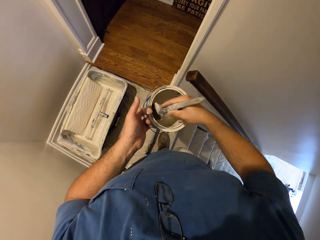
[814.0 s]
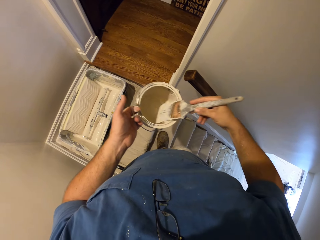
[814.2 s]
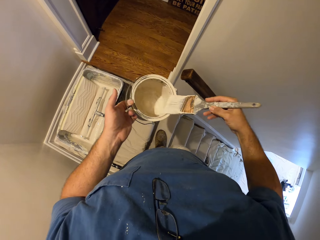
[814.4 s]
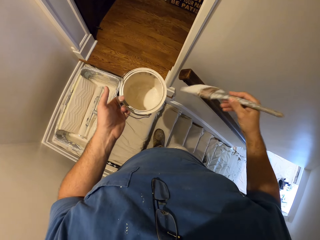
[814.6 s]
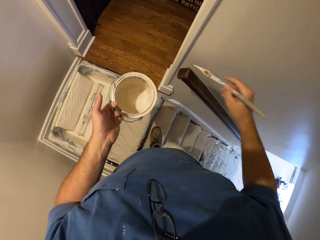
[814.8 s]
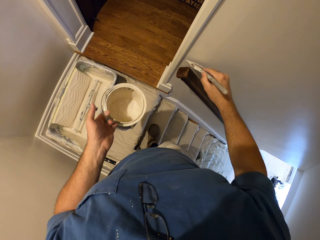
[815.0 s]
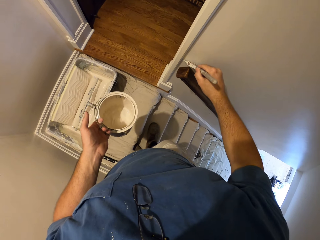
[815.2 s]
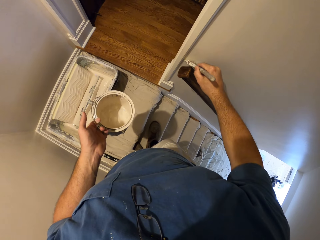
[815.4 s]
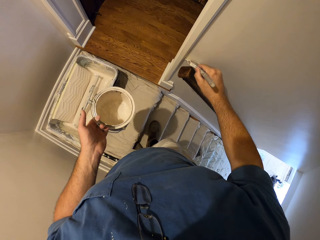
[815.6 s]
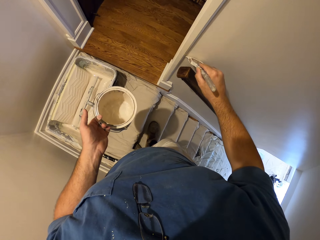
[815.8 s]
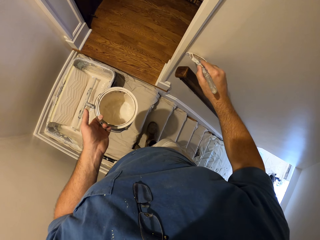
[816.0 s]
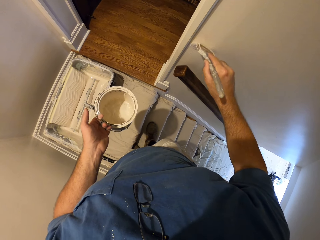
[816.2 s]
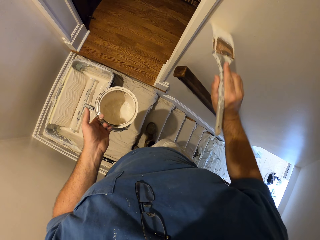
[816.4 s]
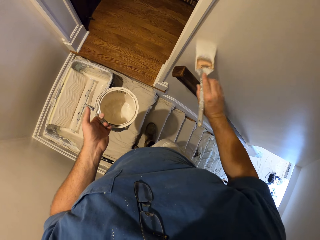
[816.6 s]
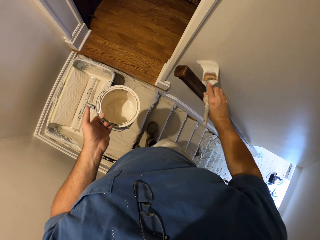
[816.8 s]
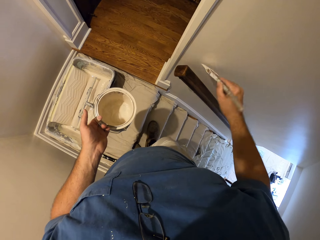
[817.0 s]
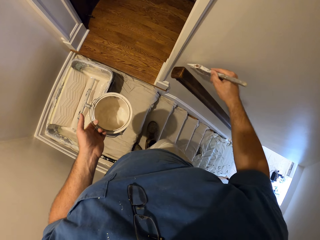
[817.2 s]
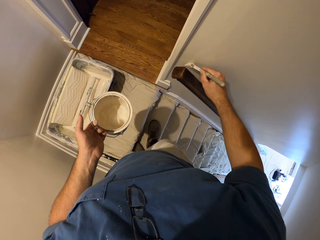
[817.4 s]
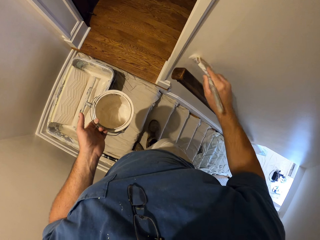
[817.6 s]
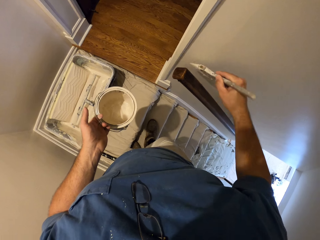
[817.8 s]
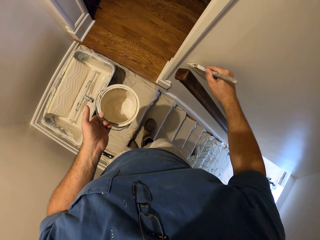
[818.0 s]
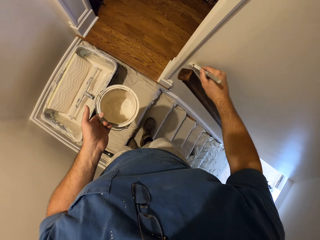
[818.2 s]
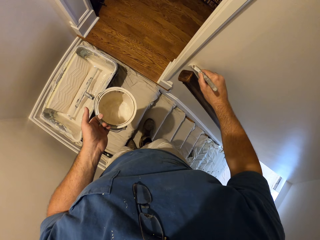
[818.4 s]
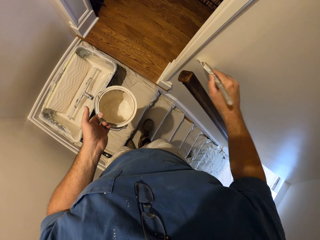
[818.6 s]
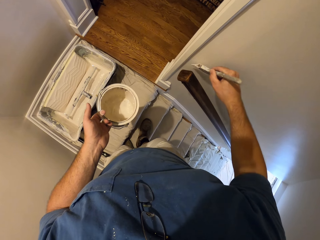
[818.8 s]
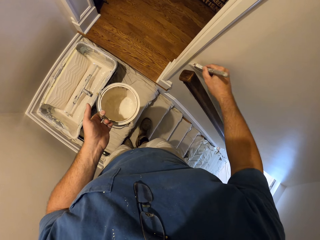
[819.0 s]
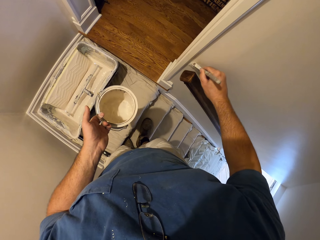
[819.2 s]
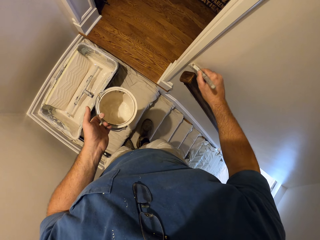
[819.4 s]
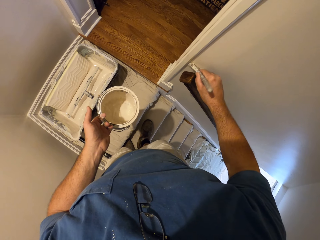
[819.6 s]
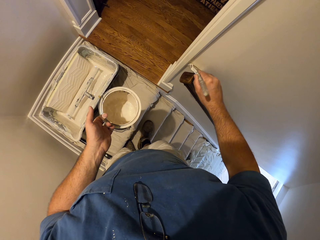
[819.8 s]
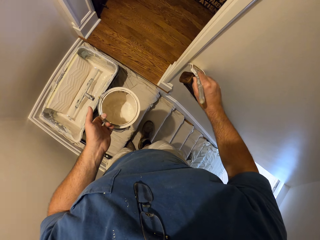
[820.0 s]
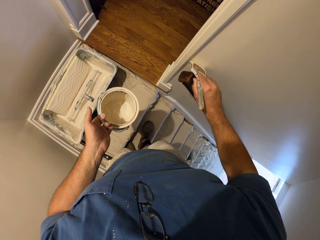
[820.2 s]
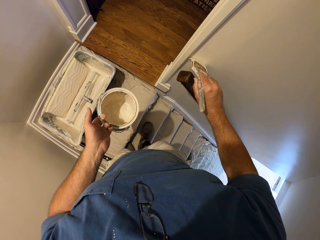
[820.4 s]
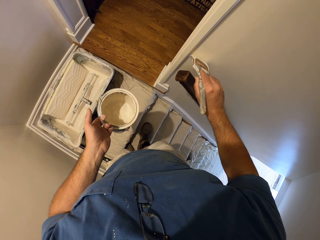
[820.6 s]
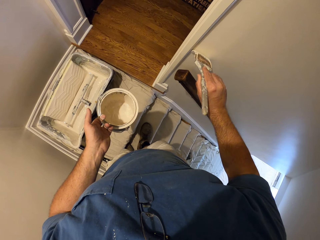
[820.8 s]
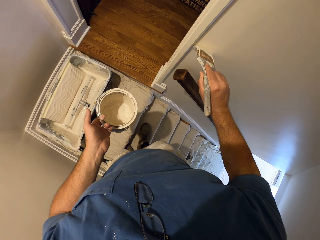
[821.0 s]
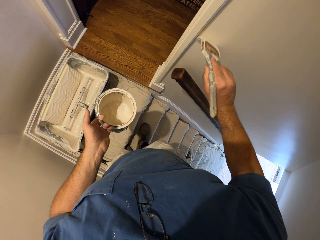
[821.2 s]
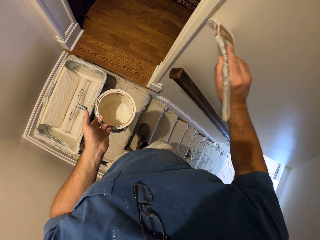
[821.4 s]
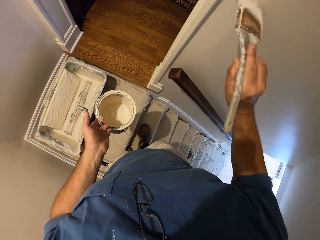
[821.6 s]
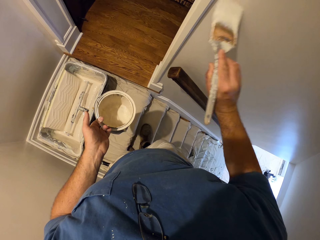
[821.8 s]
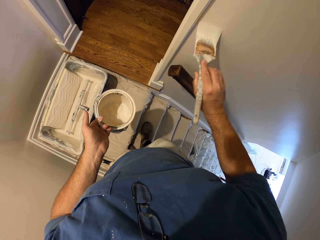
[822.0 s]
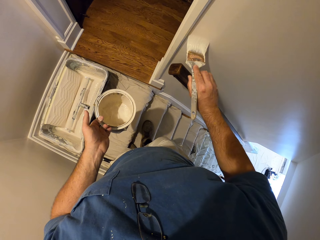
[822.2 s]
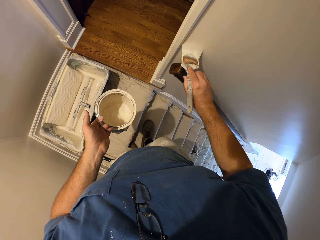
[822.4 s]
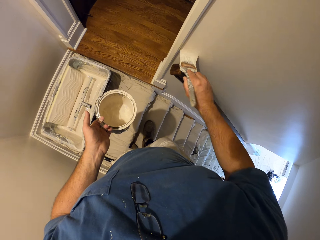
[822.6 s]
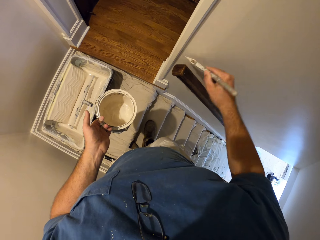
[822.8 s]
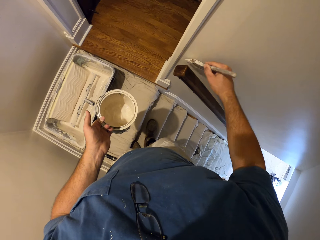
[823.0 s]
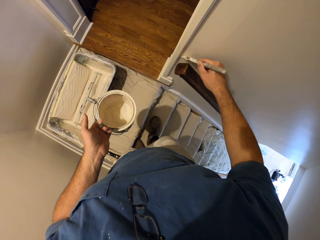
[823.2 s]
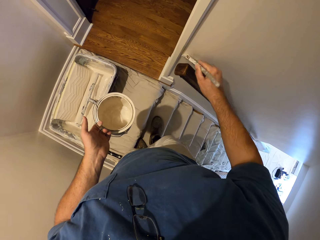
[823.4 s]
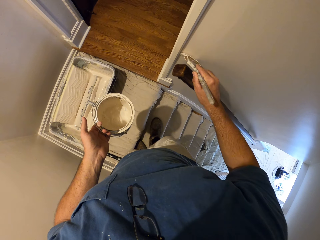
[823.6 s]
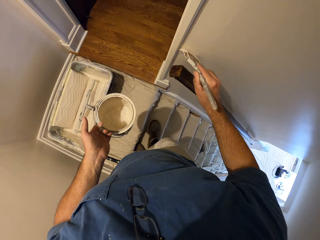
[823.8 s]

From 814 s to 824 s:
The camera wearer dips the paint brush into the bucket of paint. They continue to paint the wall with the paint brush.

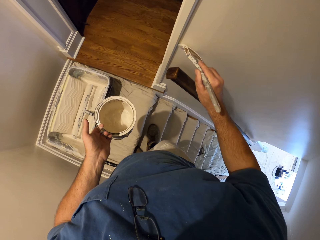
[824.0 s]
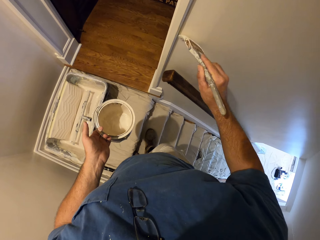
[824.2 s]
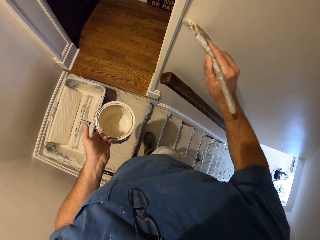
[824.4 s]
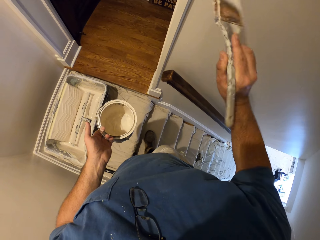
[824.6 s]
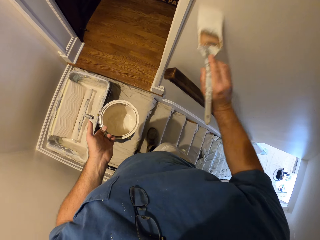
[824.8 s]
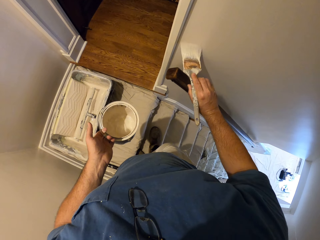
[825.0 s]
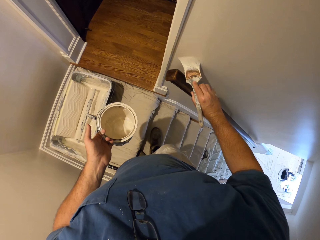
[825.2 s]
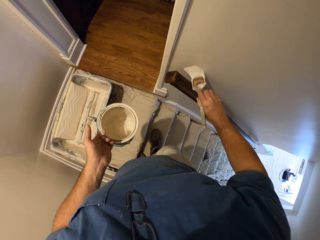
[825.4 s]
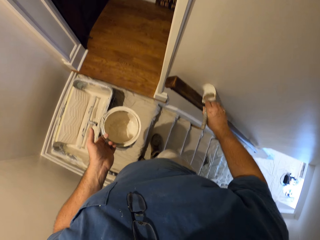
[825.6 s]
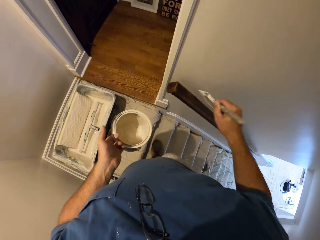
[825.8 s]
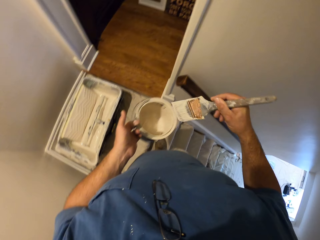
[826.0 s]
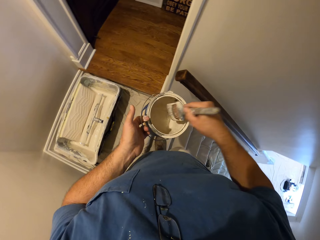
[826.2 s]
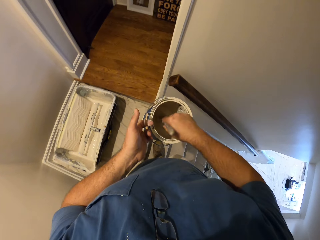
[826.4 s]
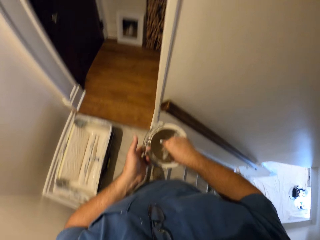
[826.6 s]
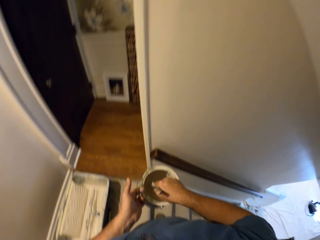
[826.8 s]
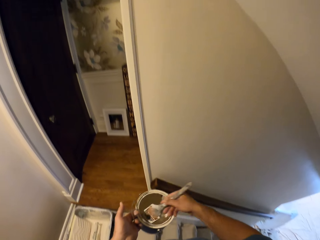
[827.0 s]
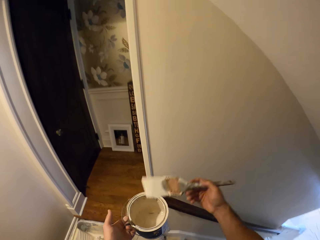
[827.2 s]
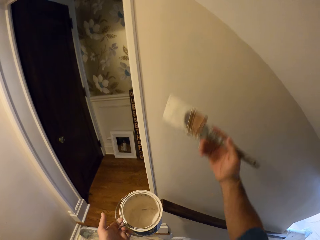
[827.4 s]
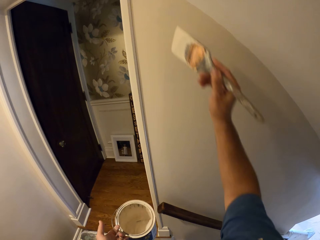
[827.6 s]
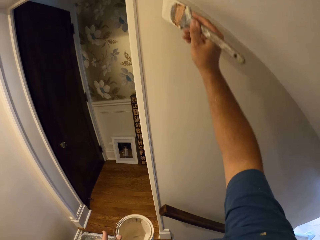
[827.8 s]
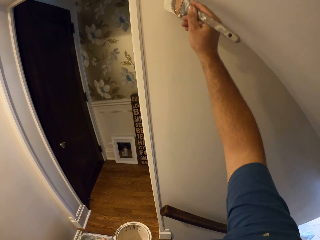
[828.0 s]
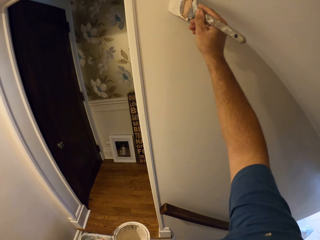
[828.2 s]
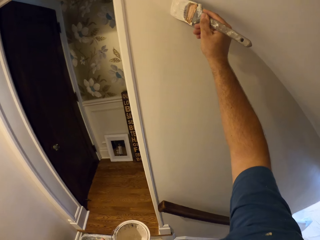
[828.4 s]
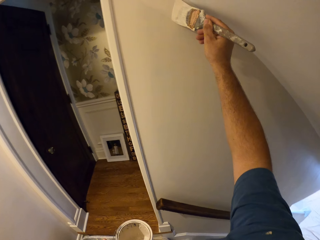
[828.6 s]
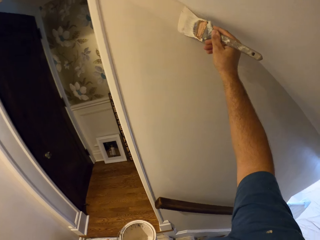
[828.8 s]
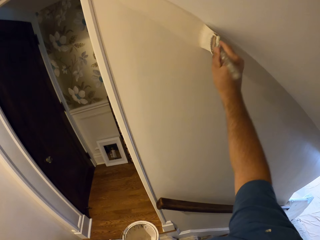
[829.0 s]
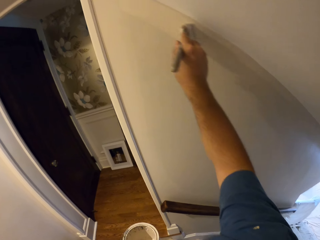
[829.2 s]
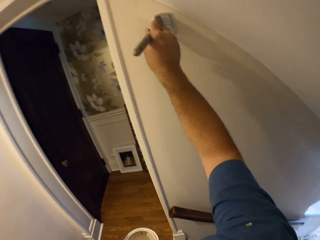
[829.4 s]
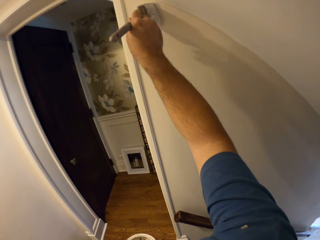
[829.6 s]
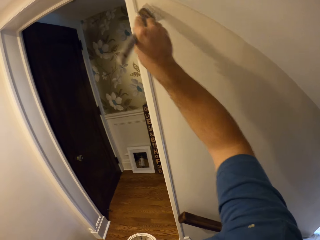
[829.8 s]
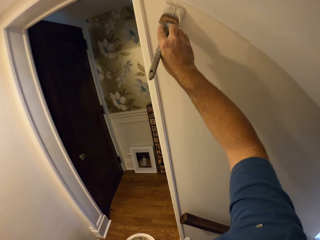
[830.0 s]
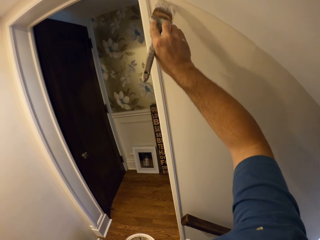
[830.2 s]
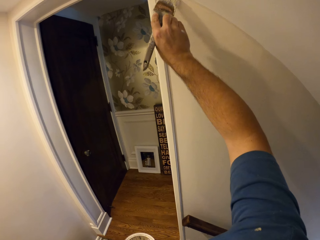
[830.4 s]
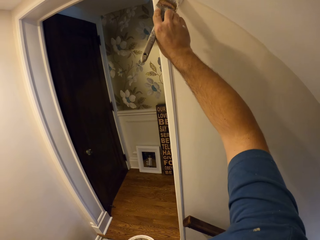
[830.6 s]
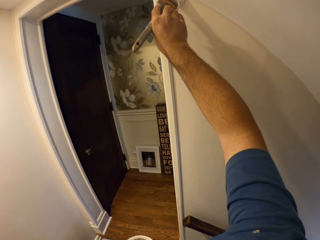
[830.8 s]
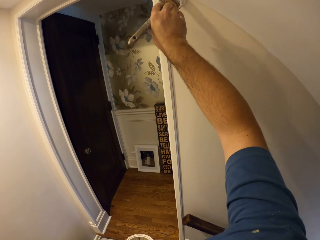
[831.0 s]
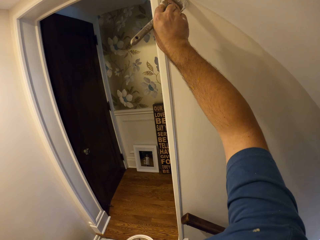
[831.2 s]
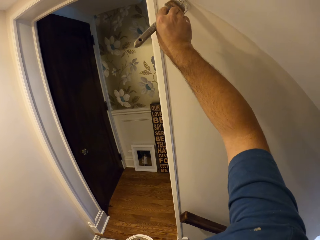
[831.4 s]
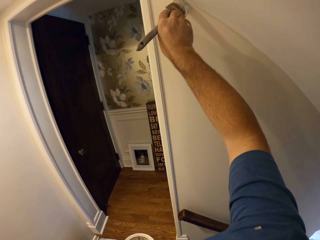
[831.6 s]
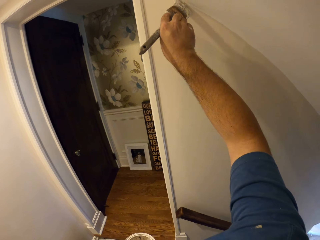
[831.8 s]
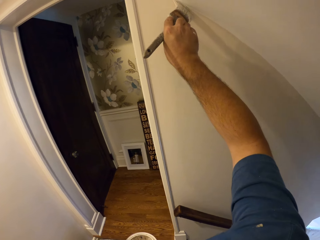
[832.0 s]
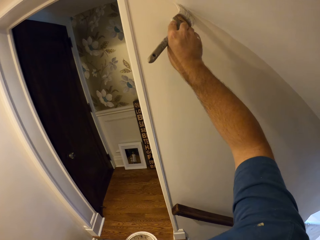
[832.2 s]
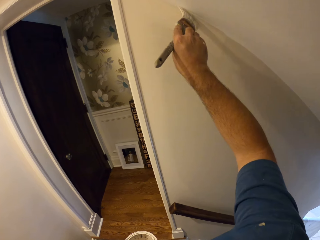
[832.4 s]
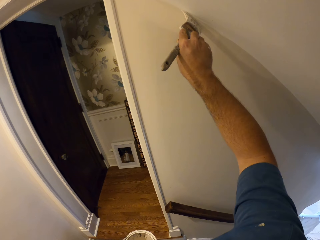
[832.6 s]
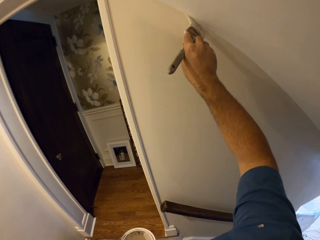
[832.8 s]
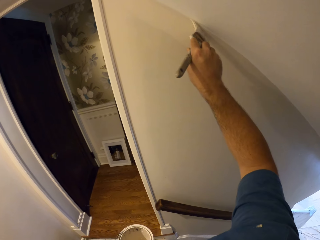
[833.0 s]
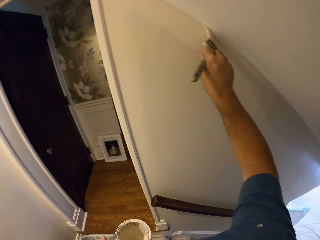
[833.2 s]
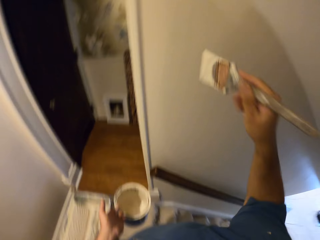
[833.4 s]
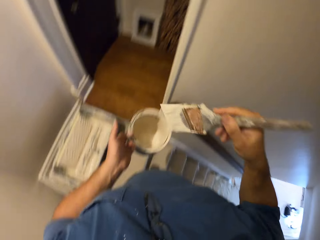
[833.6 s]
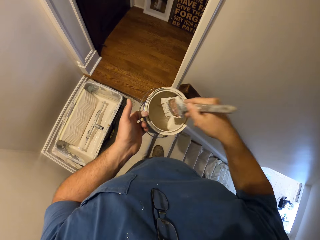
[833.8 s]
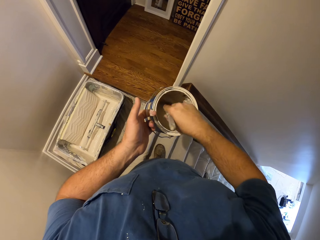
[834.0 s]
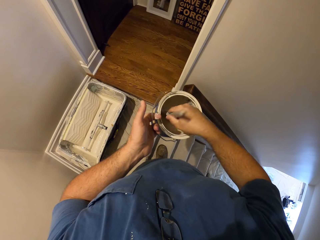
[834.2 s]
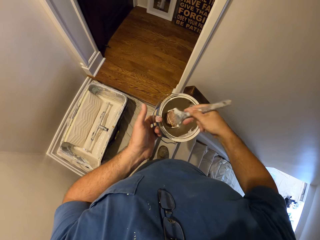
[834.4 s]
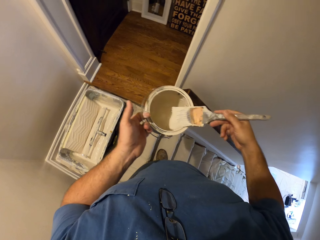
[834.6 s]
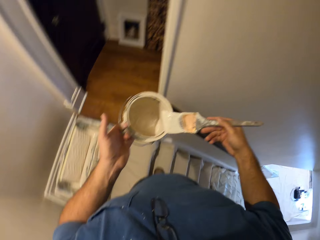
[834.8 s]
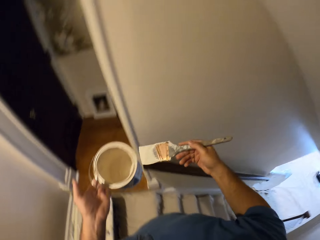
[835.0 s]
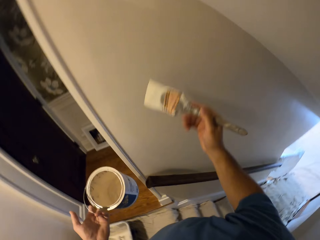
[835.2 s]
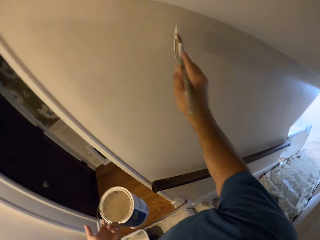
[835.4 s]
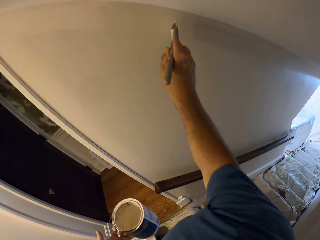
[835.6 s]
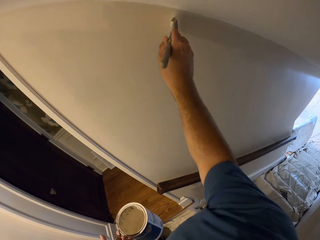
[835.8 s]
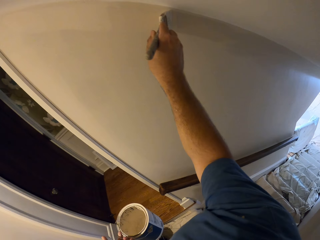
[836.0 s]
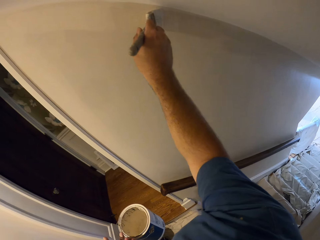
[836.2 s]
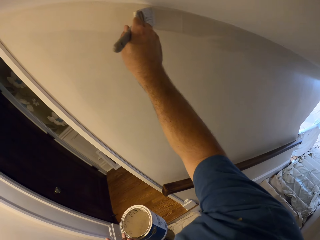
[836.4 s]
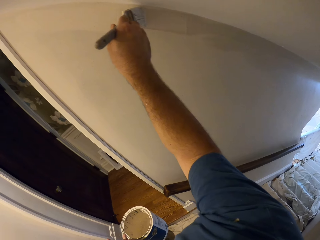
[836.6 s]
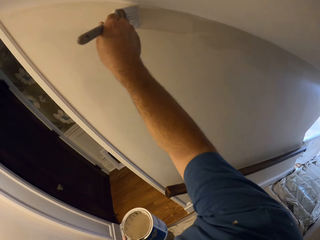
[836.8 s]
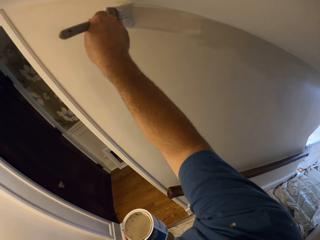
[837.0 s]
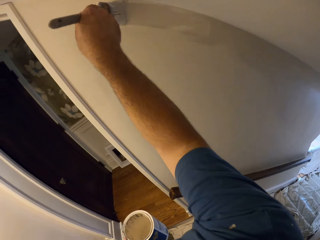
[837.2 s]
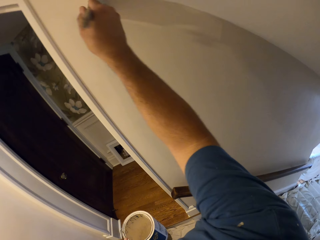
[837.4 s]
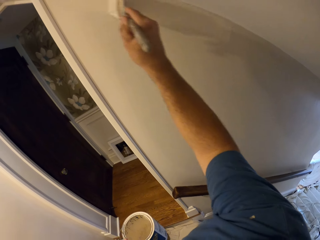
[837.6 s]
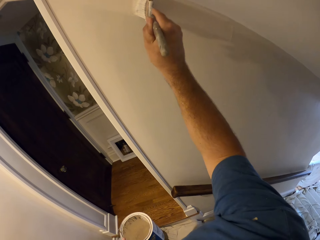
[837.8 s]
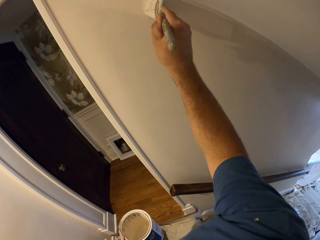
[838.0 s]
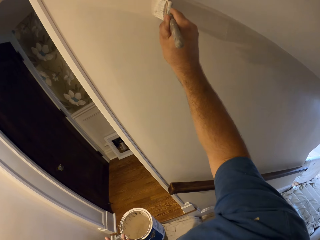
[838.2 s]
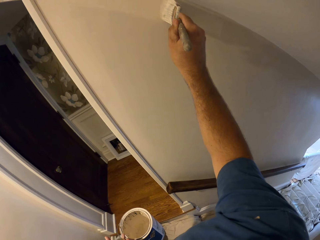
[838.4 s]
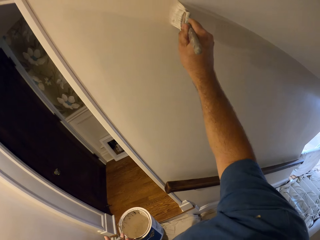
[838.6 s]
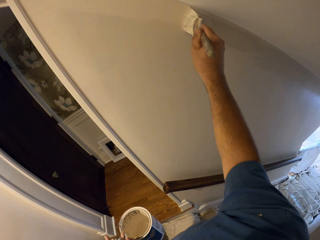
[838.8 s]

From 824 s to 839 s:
The camera wearer dips the paint brush in the bucket of paint. They continue to paint the wall. They dip the paint brush in the bucket of paint and rub the brush on the edges of the bucket. They continue to paint the wall.
